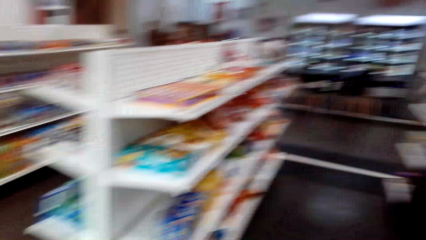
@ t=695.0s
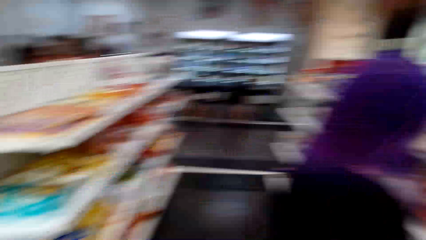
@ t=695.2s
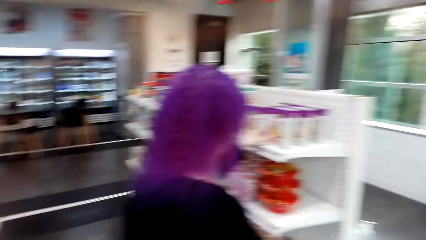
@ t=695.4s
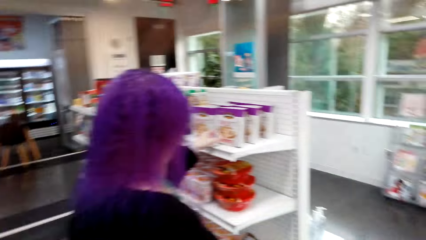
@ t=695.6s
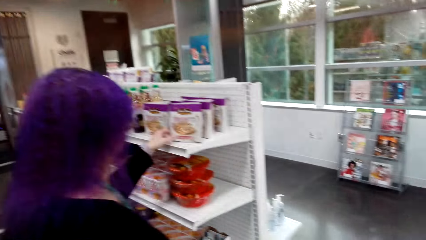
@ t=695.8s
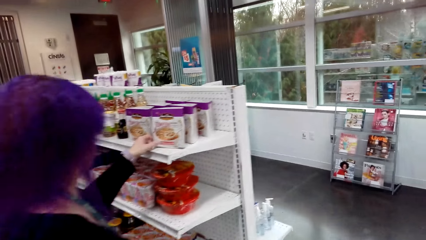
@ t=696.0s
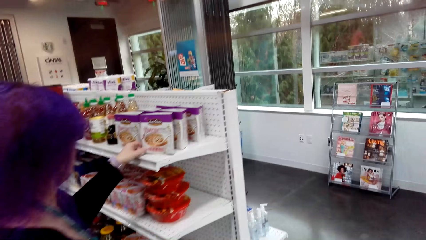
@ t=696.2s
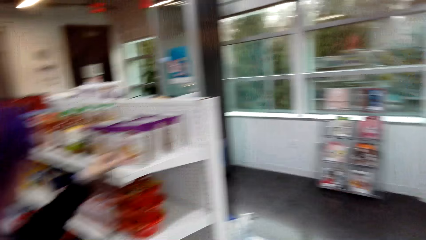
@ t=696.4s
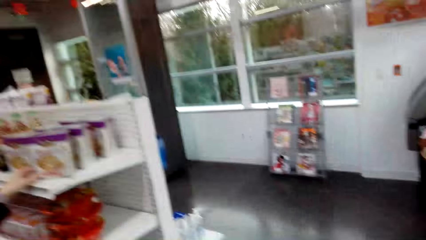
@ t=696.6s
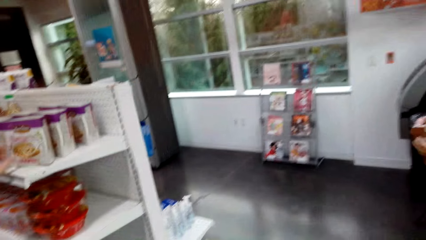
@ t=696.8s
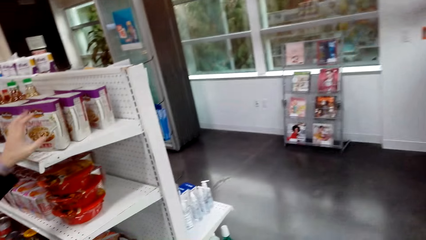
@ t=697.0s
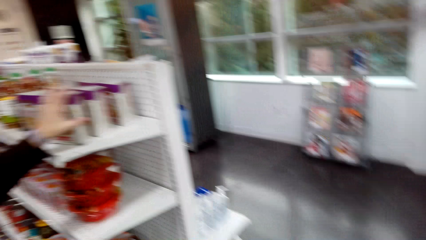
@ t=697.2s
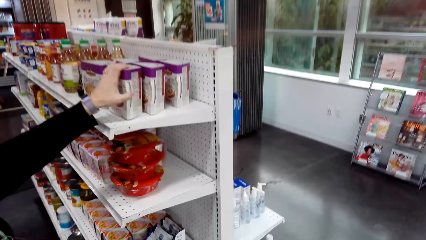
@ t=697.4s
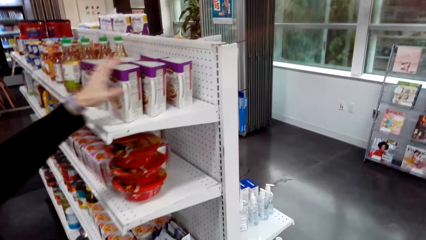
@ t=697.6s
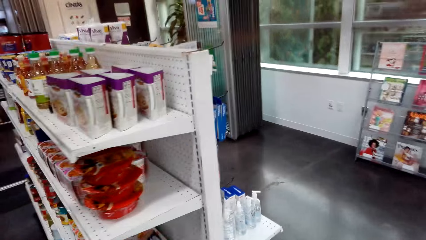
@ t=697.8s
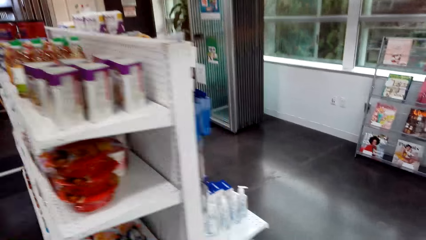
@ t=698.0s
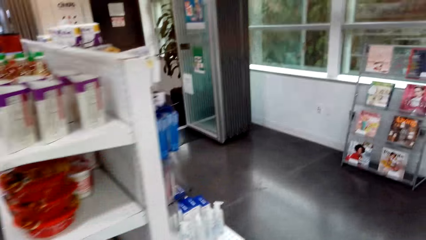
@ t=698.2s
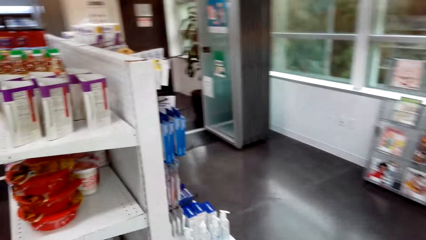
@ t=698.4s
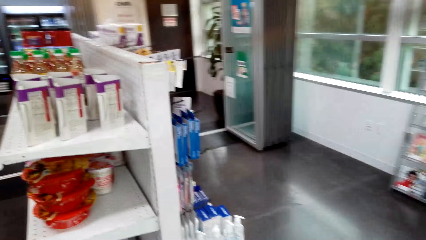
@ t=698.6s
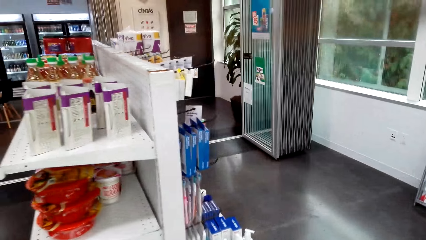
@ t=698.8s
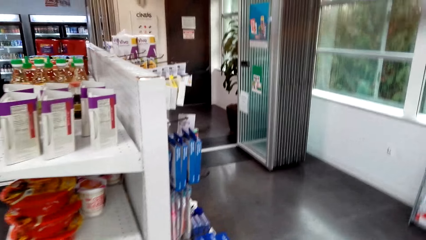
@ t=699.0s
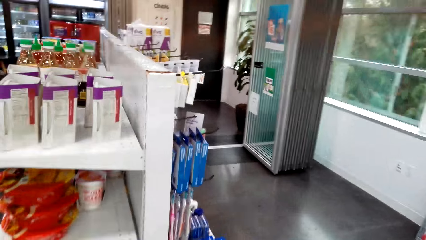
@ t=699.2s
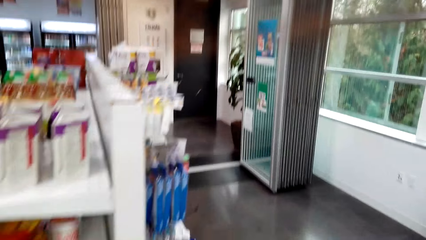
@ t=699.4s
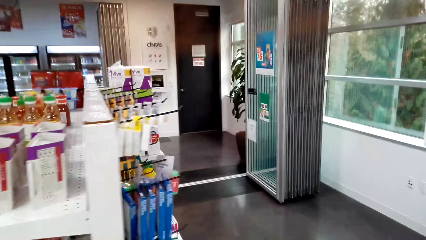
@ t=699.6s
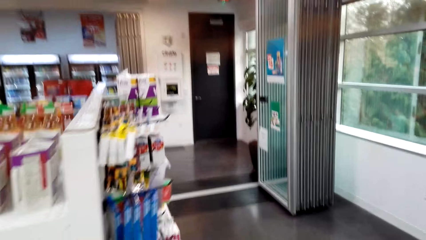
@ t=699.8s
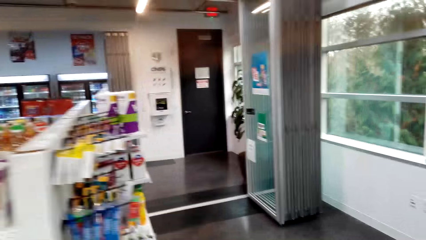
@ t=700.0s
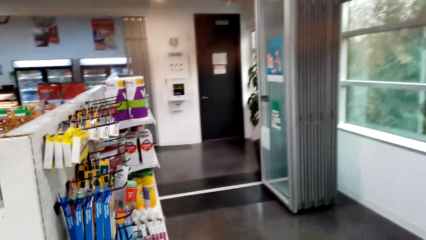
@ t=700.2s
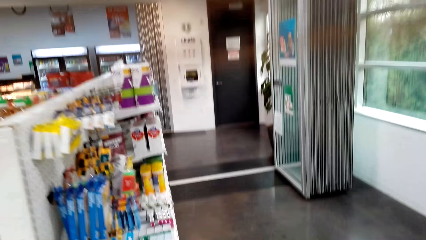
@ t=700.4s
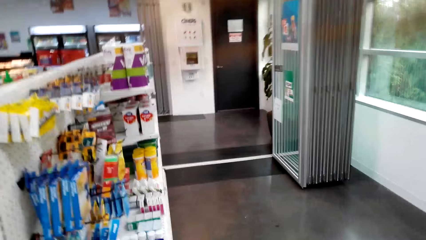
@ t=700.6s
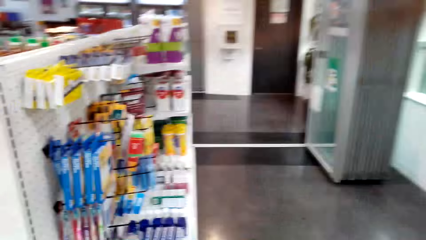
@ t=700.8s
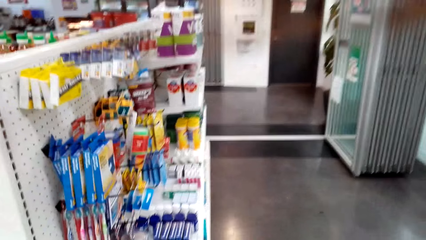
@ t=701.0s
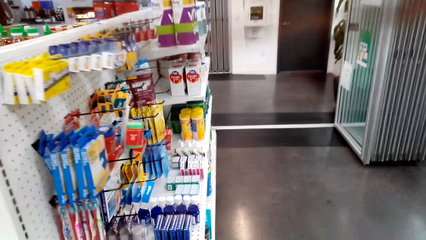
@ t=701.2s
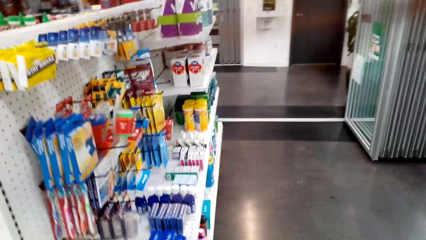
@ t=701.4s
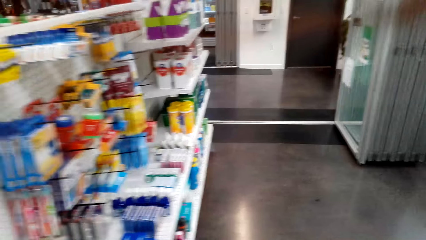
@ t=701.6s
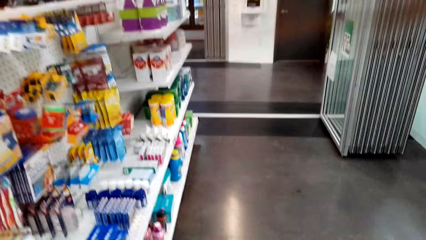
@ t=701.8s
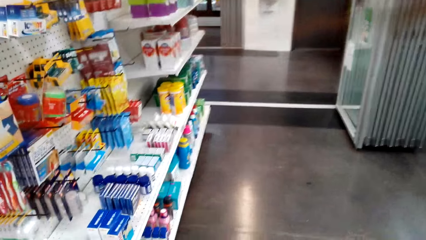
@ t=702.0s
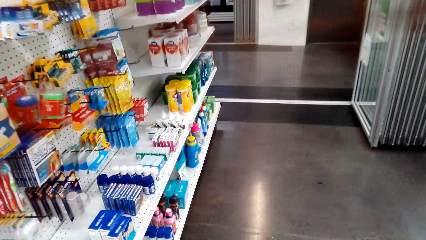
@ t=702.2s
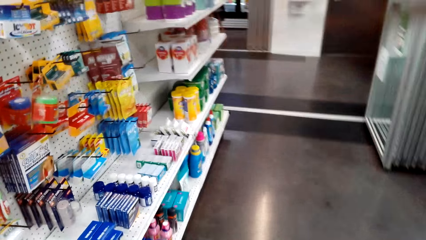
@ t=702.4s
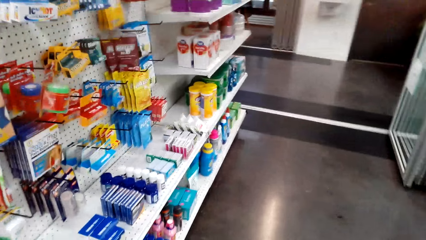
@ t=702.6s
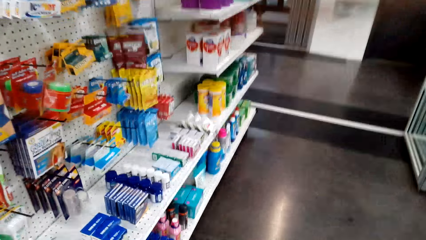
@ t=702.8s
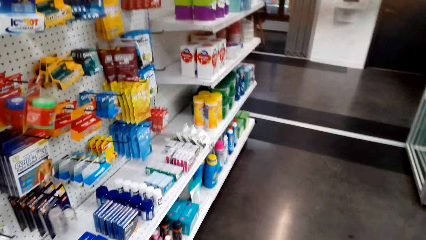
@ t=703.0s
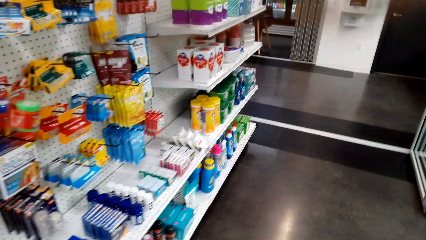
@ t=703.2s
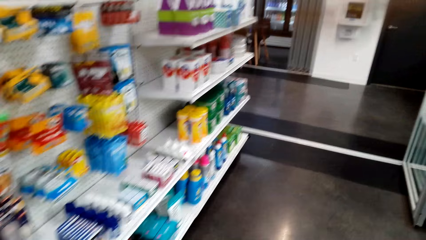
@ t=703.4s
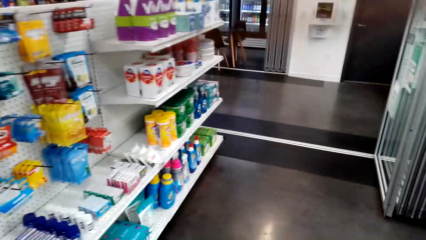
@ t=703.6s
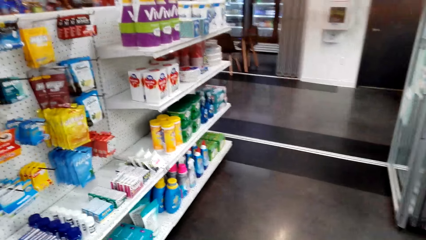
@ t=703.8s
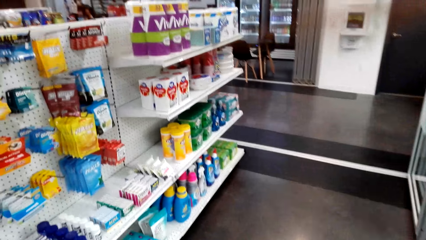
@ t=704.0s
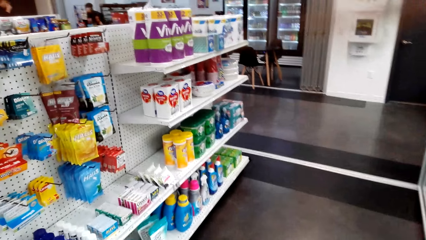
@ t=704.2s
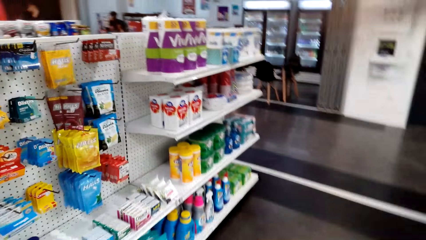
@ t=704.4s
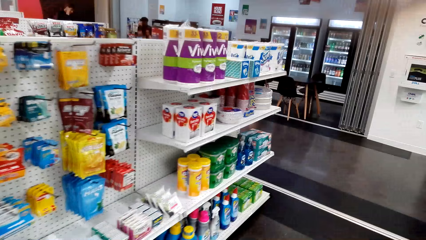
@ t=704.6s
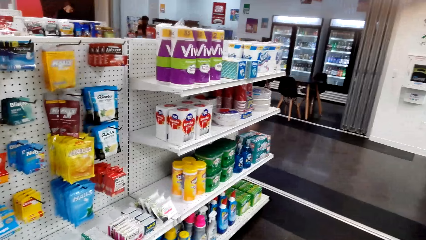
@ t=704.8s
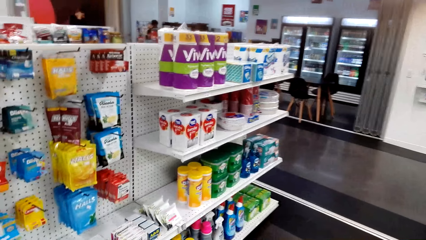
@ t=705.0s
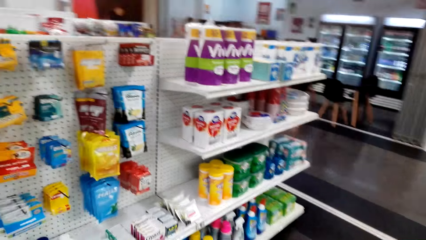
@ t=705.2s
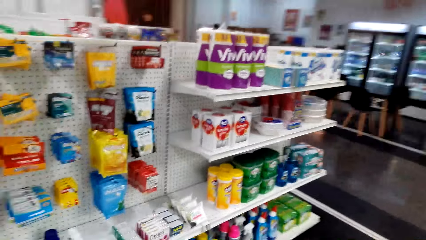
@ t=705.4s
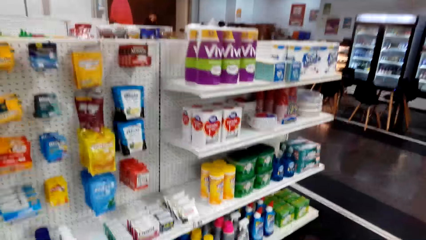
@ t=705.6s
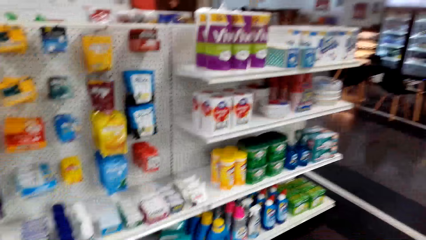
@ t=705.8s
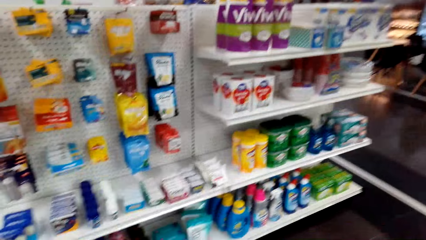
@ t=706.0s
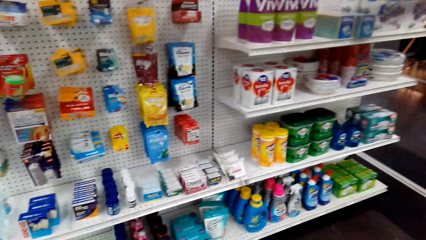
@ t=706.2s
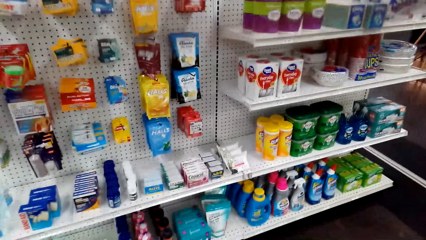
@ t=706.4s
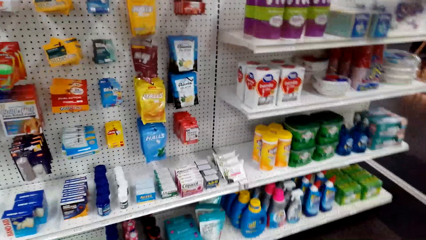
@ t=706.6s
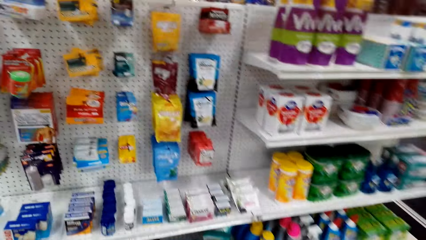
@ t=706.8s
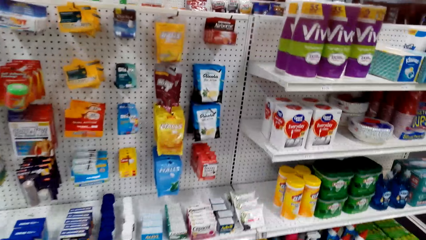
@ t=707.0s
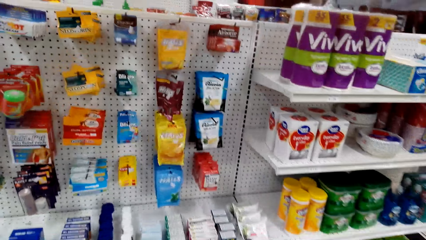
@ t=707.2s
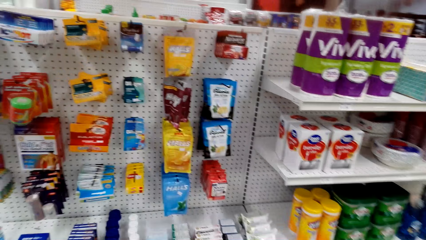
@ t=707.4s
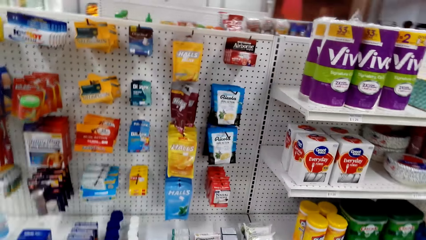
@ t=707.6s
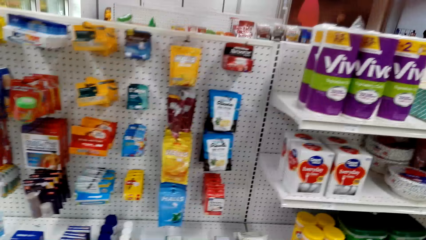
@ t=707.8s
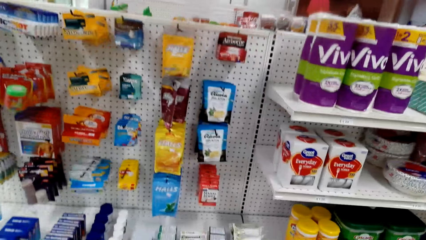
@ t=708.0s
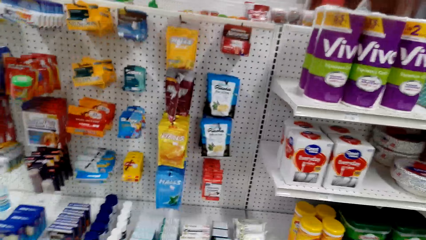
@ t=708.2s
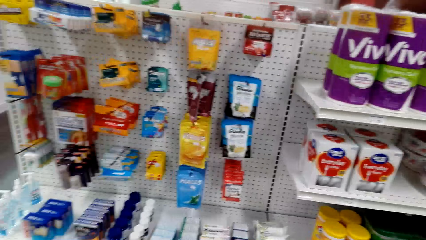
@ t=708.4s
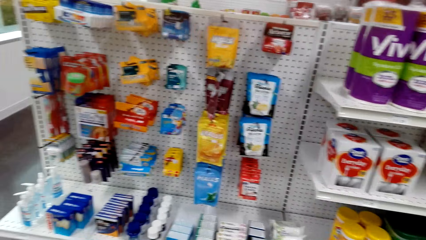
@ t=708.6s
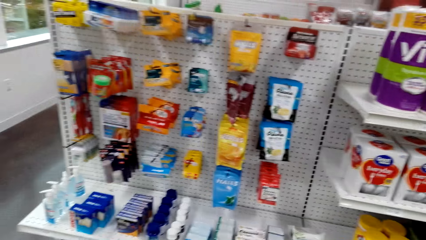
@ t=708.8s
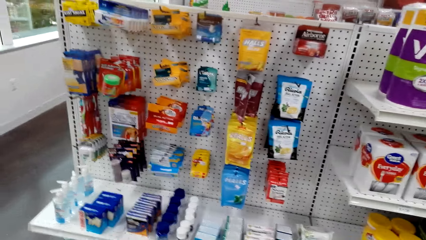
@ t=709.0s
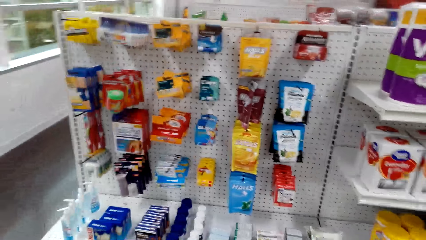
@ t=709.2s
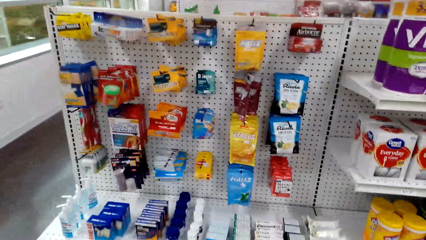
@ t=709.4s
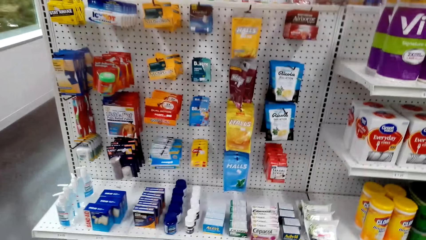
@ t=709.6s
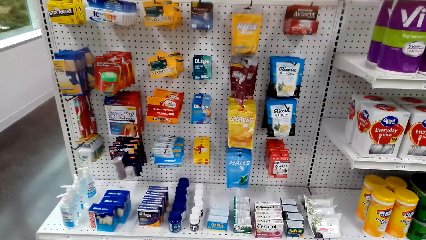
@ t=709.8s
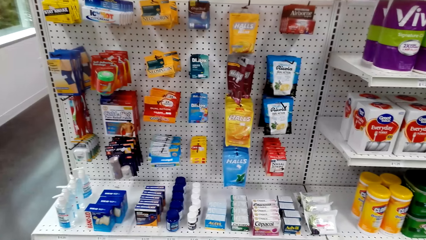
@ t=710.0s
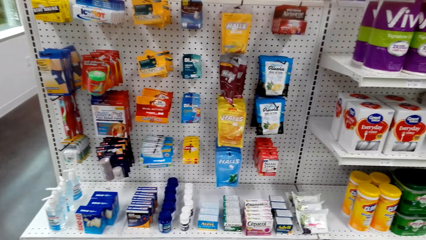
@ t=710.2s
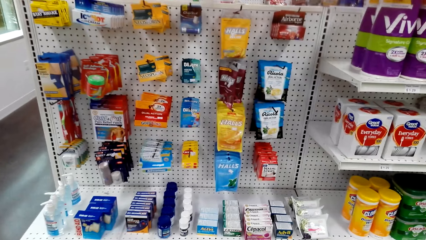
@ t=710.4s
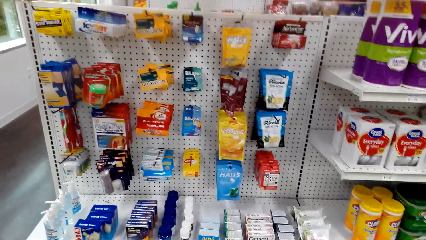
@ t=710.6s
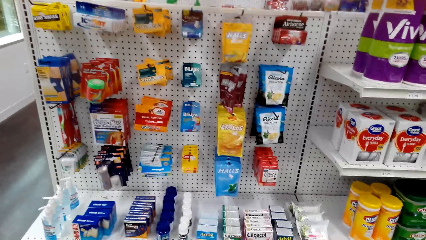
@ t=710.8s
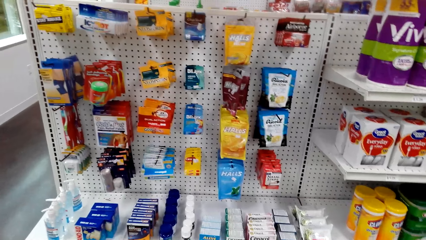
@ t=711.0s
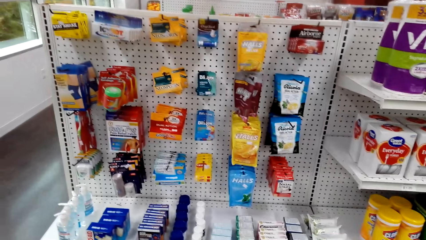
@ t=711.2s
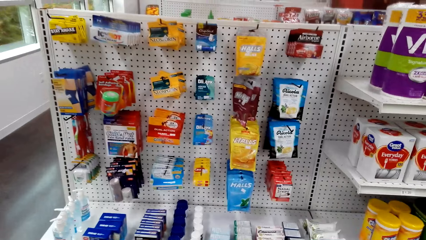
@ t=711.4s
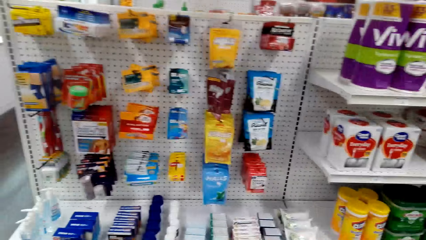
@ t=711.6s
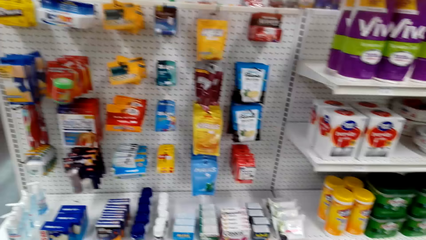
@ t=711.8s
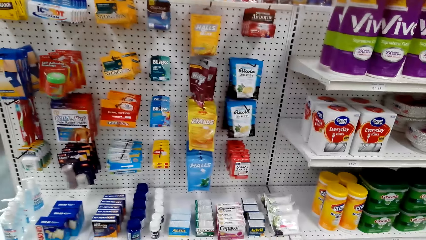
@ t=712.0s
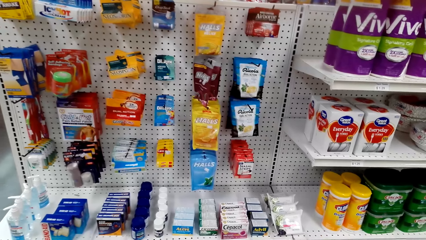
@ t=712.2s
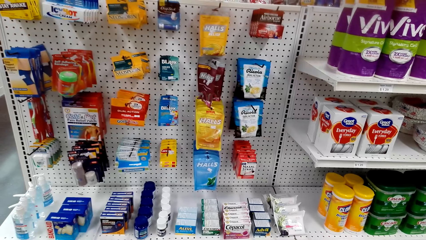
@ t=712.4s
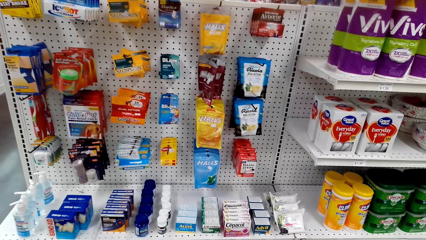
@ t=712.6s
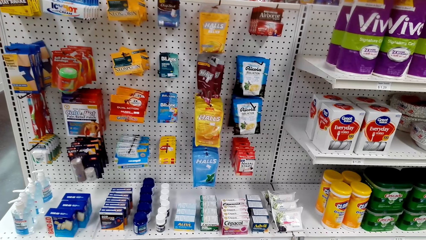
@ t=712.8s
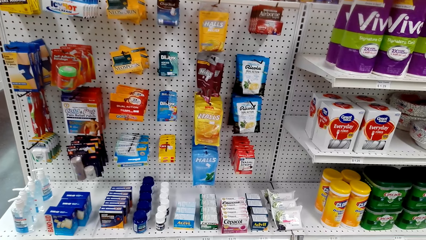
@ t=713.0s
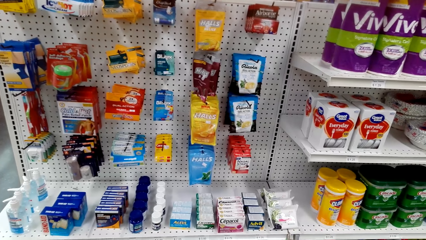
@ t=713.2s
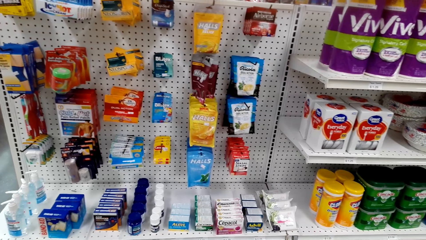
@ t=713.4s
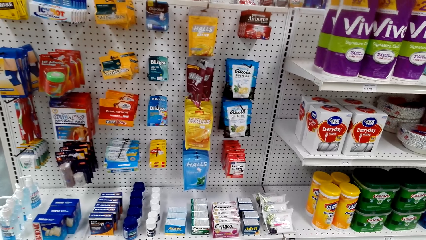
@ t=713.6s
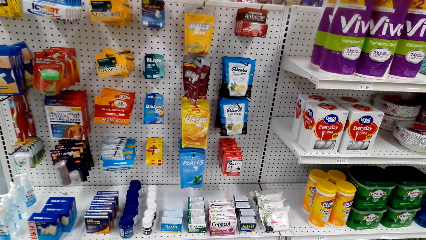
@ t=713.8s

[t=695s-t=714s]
The camera wearer looks around the shelves. They stare at the shelf.
